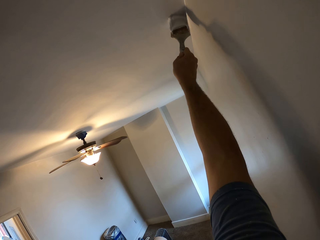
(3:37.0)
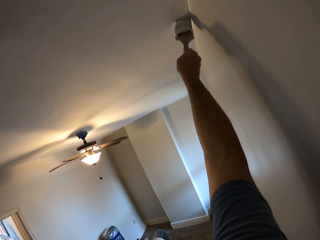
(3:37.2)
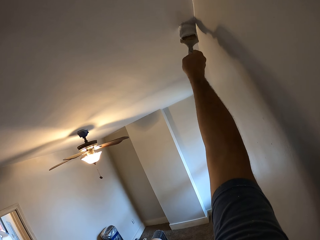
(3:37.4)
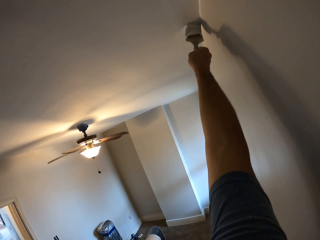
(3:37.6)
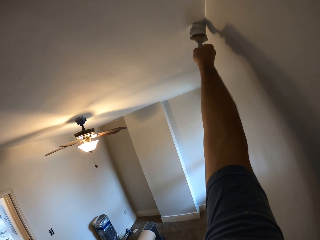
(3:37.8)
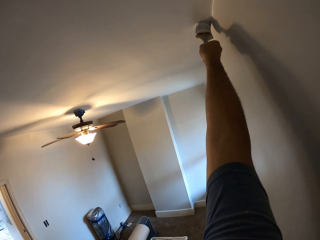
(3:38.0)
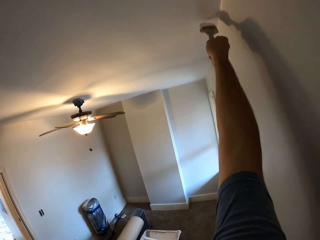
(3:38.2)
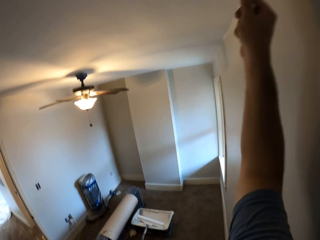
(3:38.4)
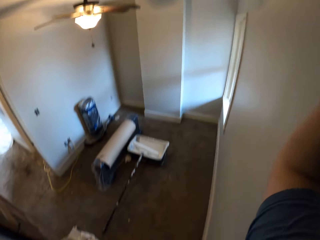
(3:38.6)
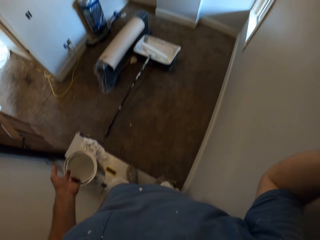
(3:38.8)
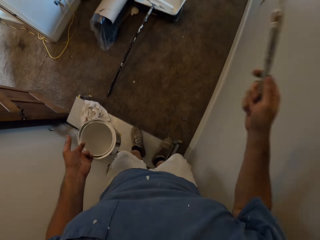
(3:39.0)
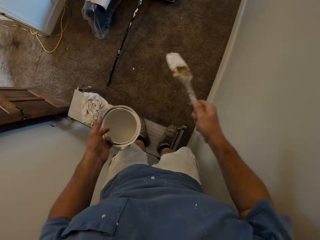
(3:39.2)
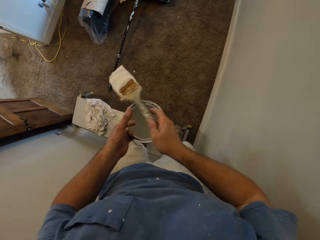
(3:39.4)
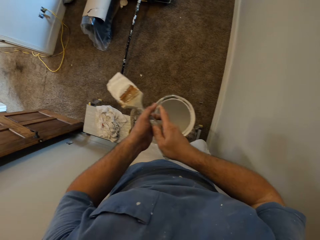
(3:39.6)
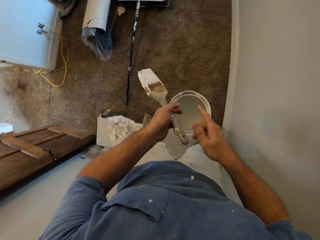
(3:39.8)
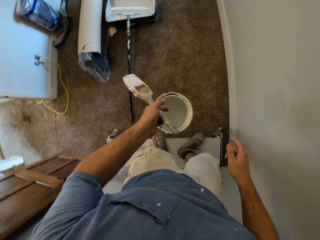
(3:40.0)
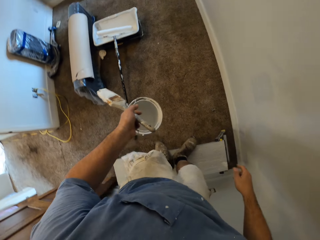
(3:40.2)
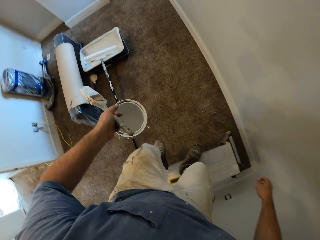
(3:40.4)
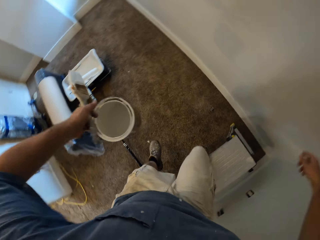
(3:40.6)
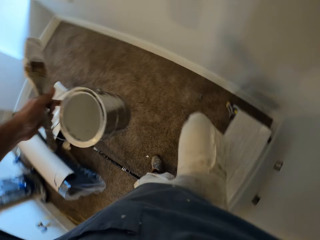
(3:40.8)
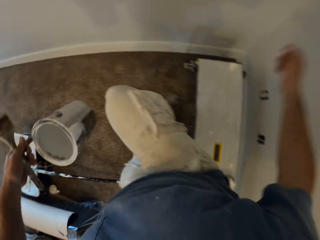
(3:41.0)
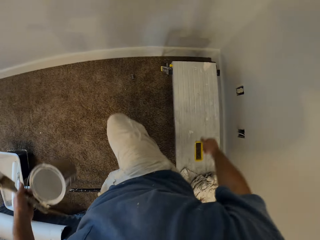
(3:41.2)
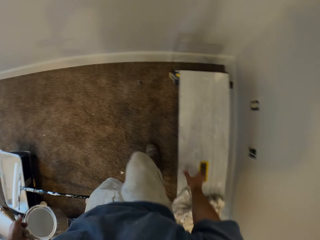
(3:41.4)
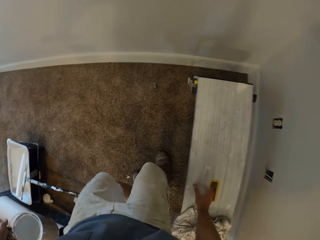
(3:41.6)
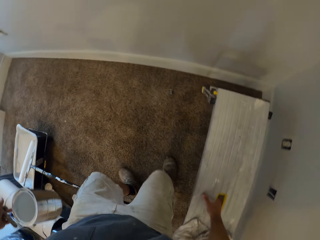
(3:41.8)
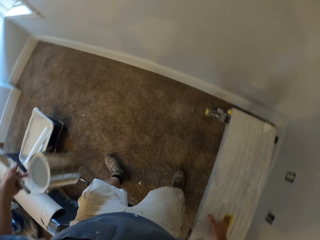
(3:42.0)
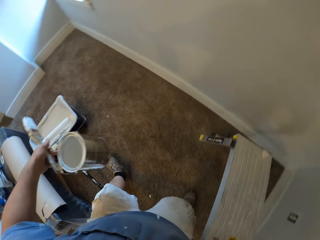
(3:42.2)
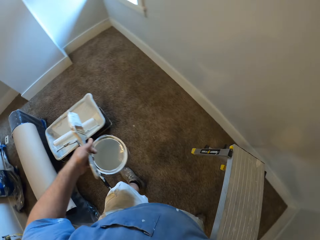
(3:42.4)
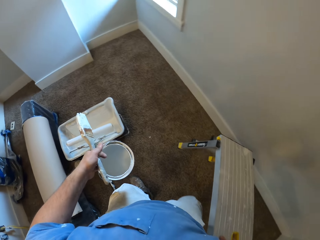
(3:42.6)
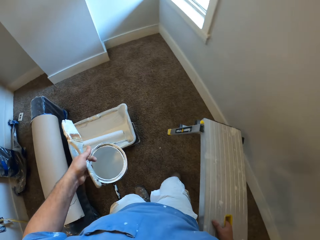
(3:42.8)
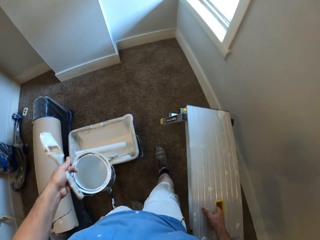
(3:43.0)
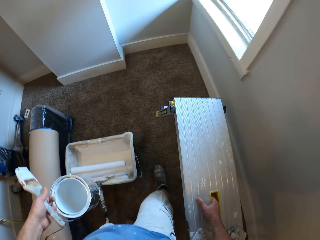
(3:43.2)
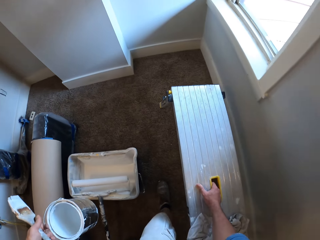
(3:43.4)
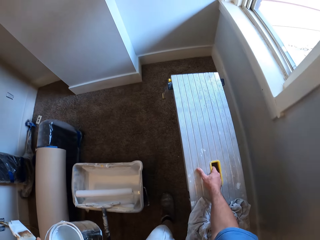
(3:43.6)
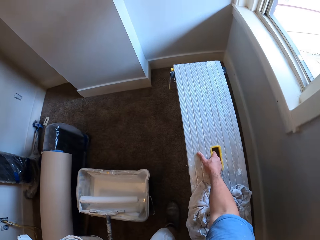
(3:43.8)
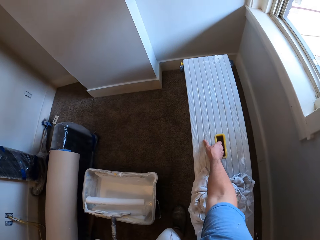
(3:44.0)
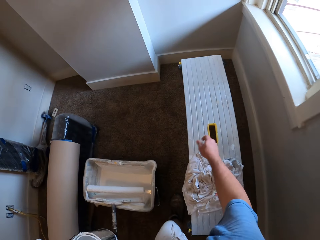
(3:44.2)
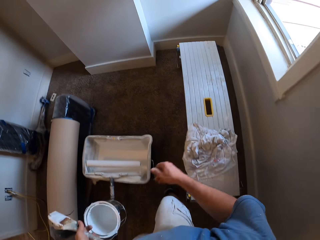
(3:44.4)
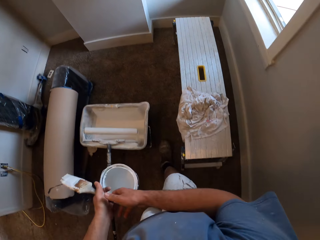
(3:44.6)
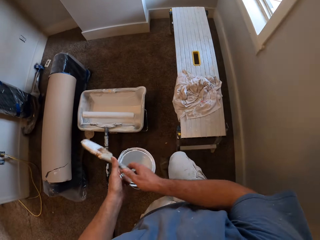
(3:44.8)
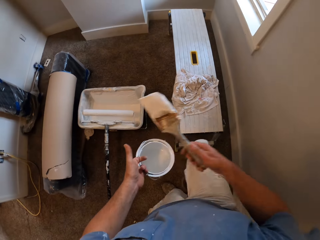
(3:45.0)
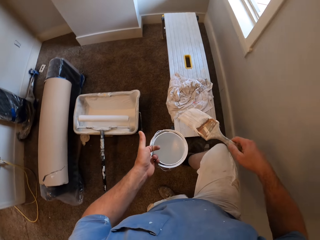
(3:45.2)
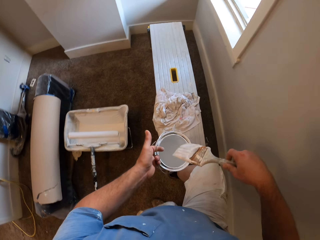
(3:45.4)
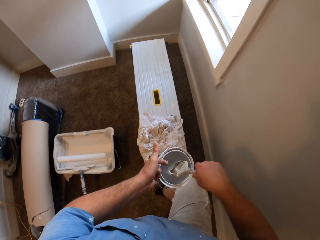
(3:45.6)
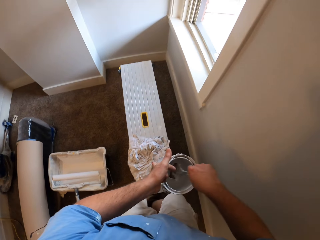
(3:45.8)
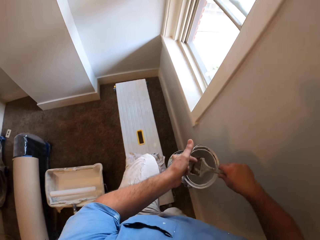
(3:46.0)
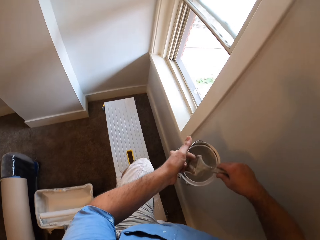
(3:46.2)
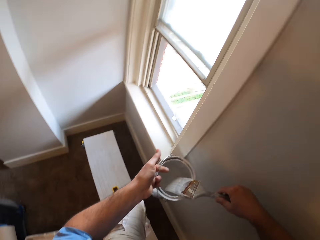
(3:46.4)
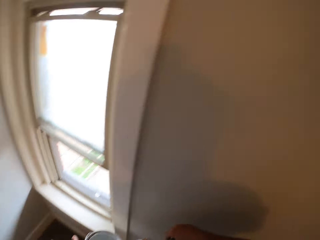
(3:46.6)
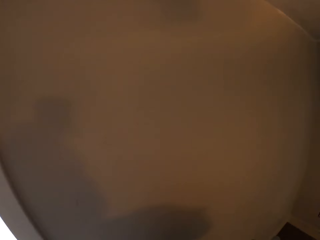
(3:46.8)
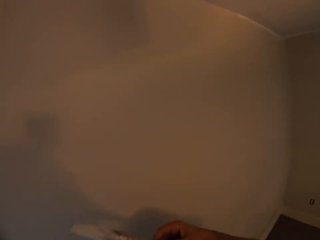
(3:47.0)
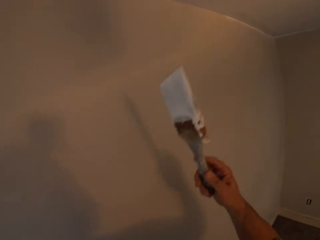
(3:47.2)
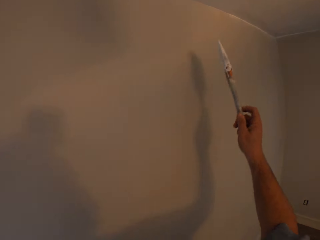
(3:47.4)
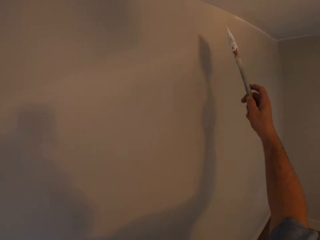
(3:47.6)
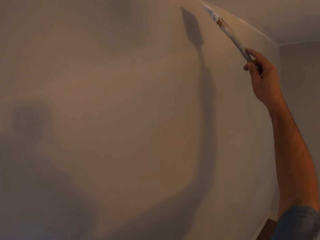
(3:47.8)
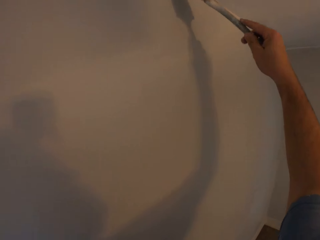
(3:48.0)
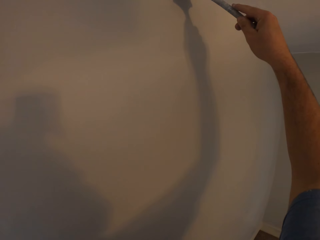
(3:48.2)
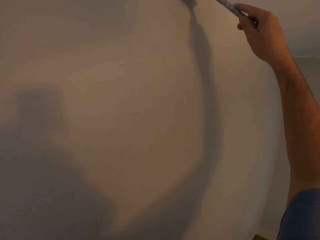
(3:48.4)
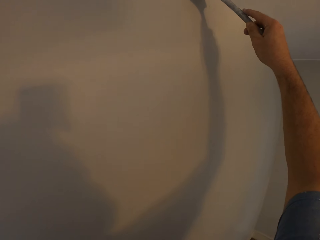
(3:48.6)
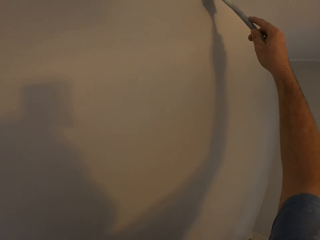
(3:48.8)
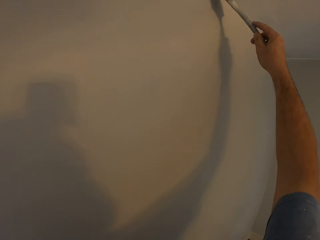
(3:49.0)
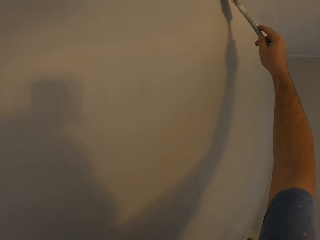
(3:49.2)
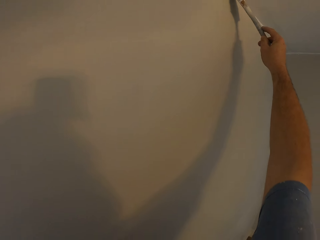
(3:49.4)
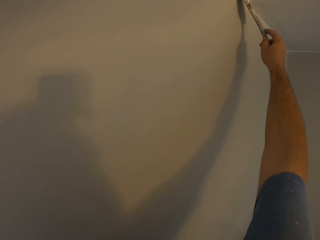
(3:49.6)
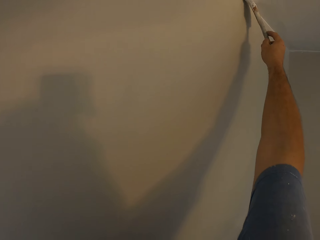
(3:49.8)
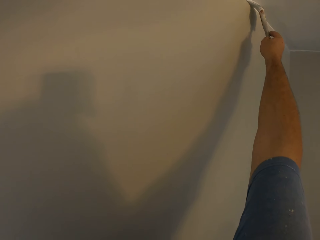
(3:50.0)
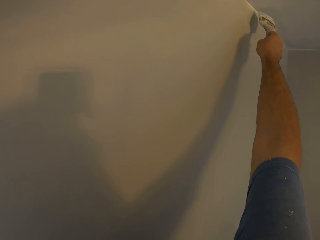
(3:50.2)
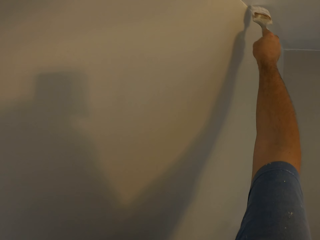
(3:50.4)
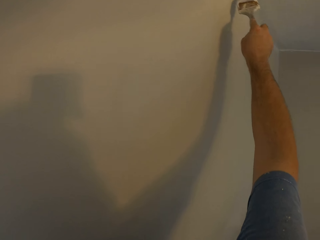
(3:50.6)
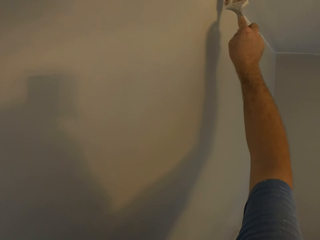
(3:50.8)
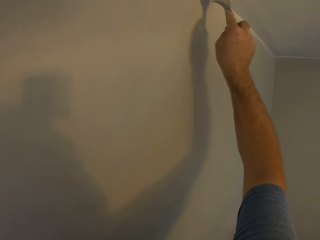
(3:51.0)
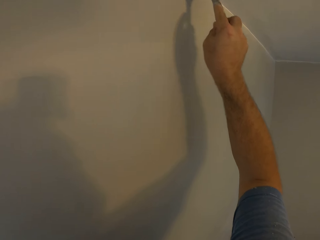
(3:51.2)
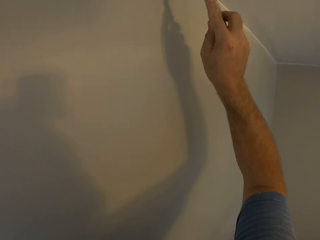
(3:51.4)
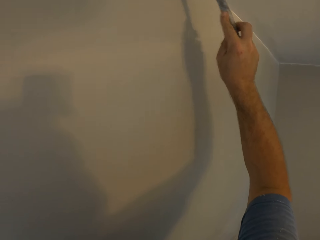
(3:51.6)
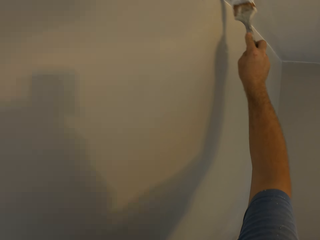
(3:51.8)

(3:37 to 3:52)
The camera wearer holds the paintbrush with the other hand. He passes the paintbrush from his right hand to his left hand. He steps down from the step stool. He picks up the step stool from the handle with his right hand. He carries the step stool to another part of the room. He moves to the left. He drops the step stool on the floor. He collects the paintbrush from his left hand with his right hand. He holds the paintbrush. He climbs the step stool. He dips the paintbrush into the paint container. He removes the paintbrush from the paint container. He paints the ceiling corners of the room.

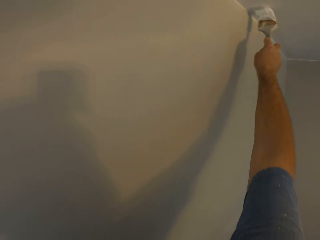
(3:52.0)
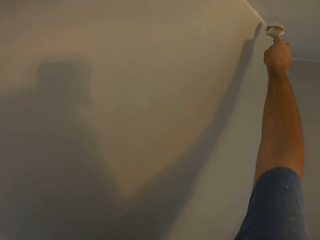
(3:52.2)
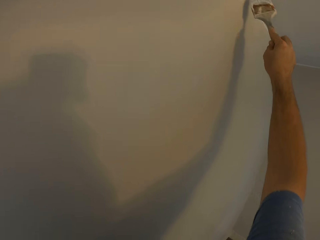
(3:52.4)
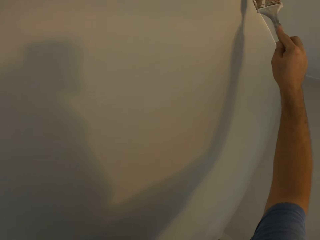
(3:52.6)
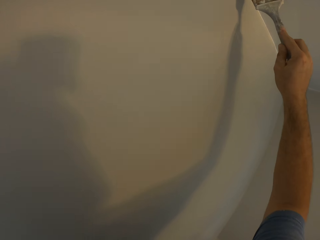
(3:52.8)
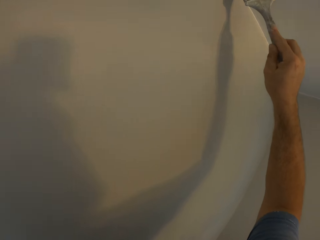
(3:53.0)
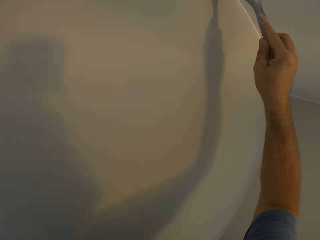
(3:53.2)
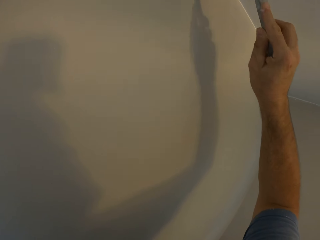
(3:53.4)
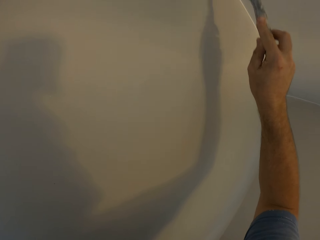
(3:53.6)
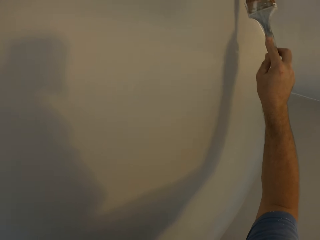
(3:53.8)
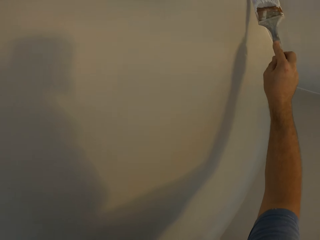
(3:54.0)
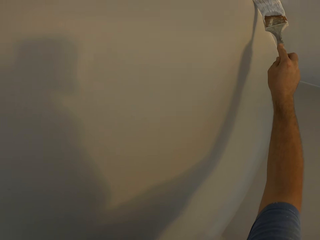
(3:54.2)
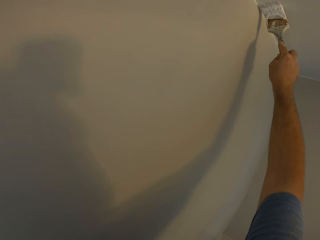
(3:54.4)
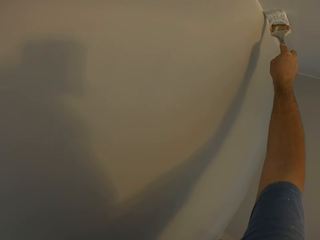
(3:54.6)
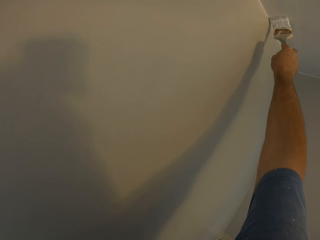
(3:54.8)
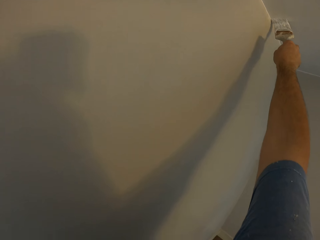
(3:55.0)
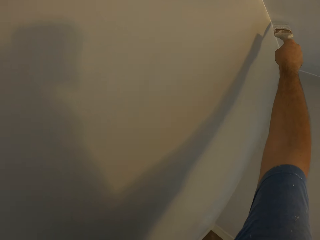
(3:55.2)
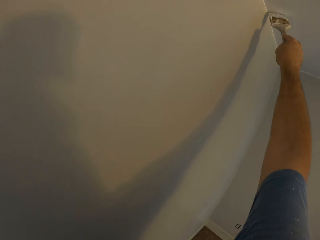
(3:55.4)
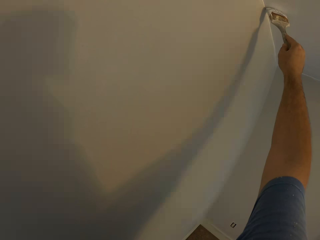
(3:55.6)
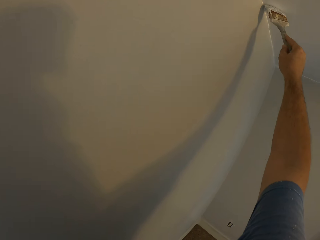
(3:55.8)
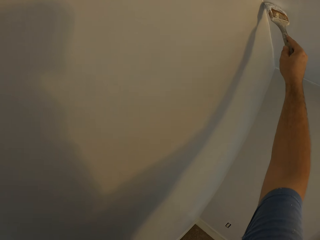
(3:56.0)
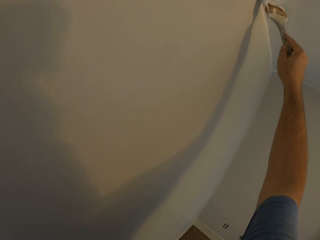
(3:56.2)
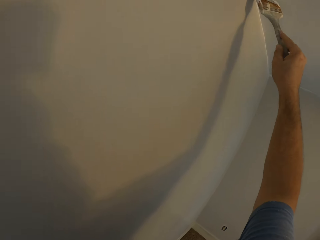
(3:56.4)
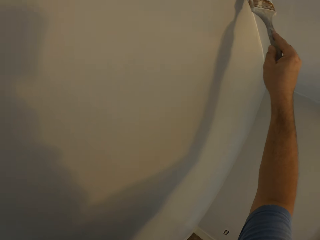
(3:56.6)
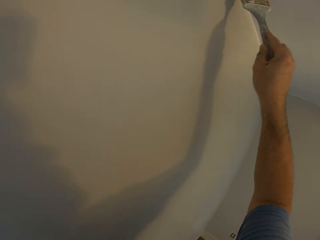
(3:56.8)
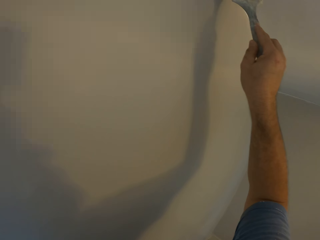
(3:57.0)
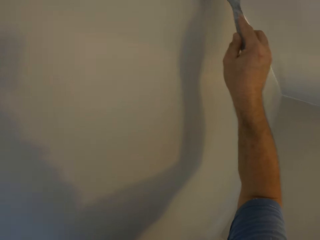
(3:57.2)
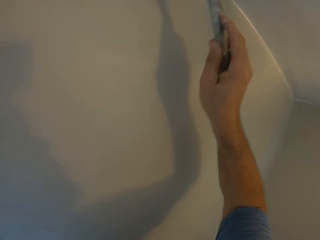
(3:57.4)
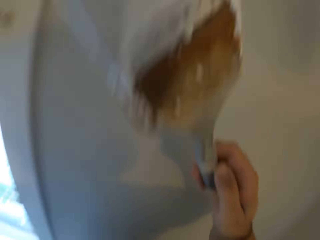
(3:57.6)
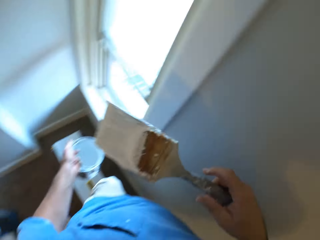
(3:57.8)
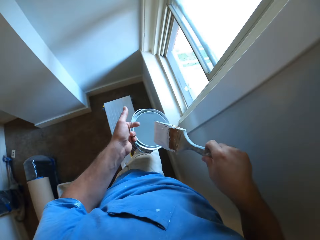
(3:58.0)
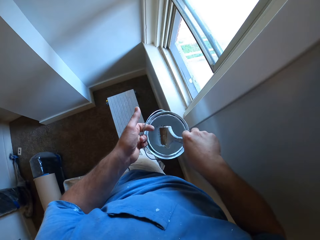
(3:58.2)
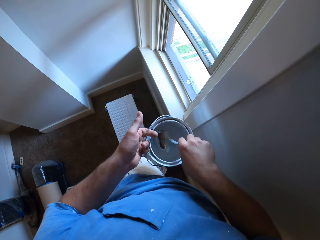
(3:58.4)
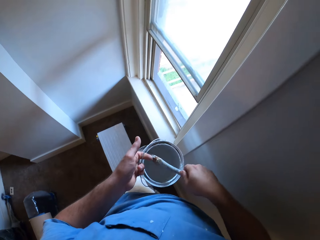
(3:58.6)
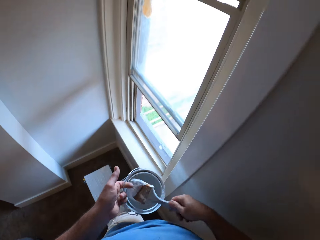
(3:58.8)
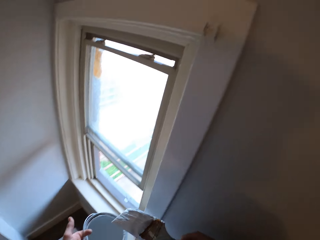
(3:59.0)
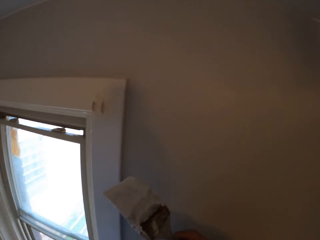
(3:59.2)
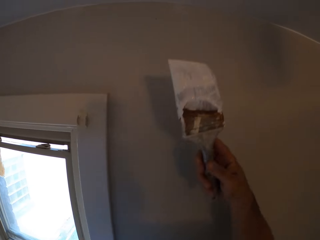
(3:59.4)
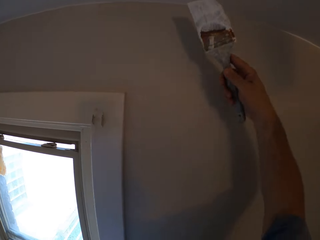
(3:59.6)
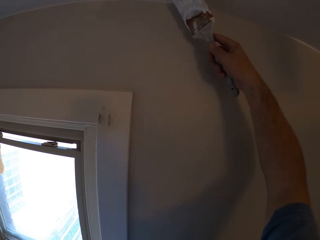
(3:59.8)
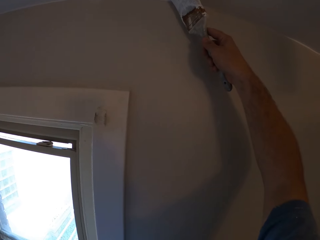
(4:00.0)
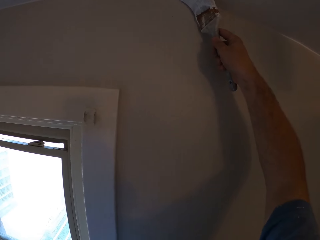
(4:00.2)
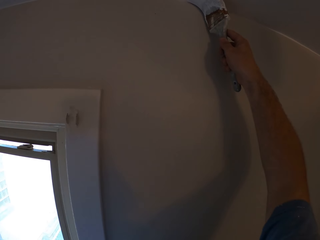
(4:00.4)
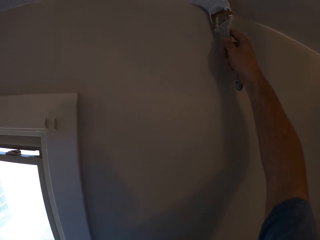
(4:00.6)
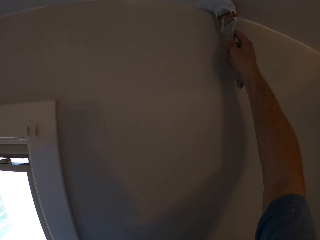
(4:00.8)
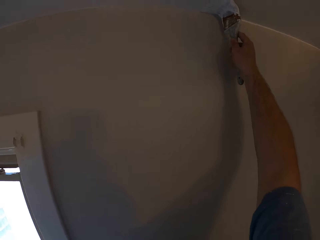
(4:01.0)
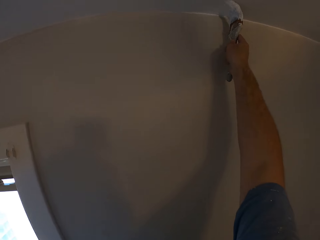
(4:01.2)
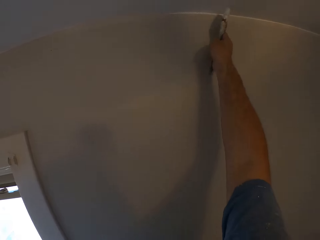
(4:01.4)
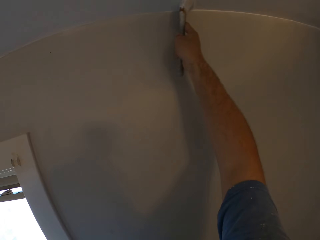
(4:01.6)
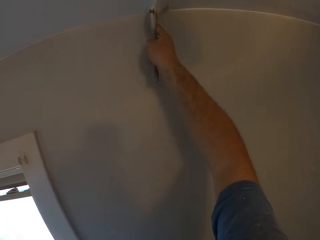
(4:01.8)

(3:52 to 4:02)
The camera wearer dips the paintbrush into the paint container. They remove the paintbrush from the paint container. They paint the ceiling corners of the room.
